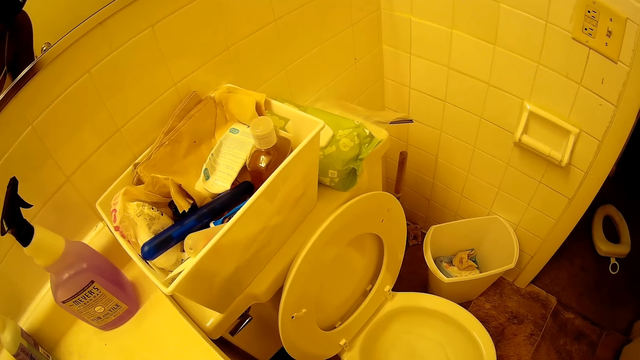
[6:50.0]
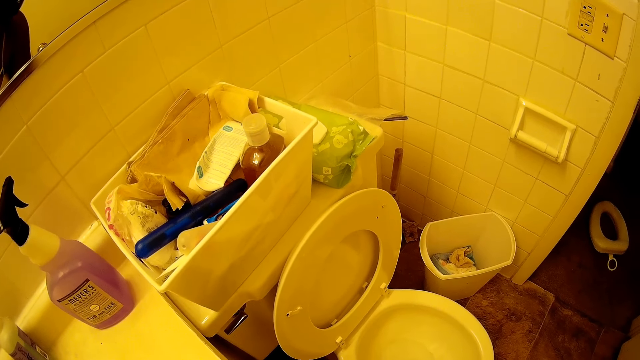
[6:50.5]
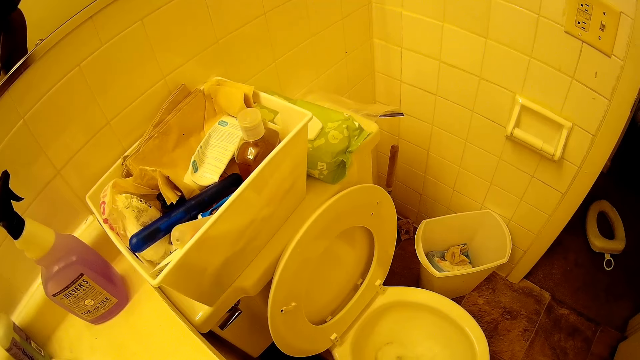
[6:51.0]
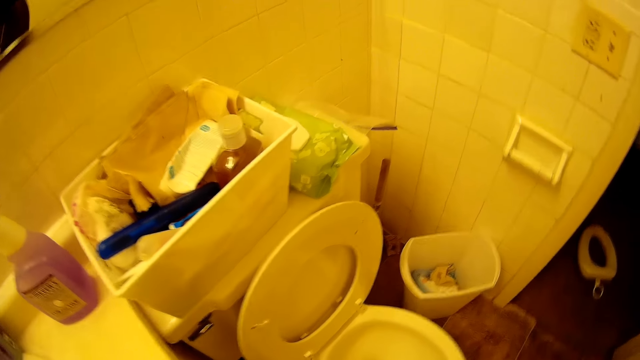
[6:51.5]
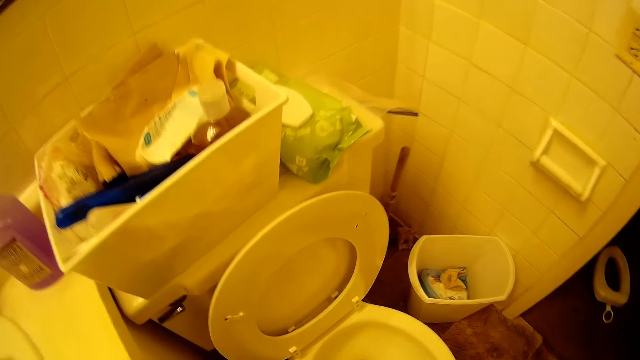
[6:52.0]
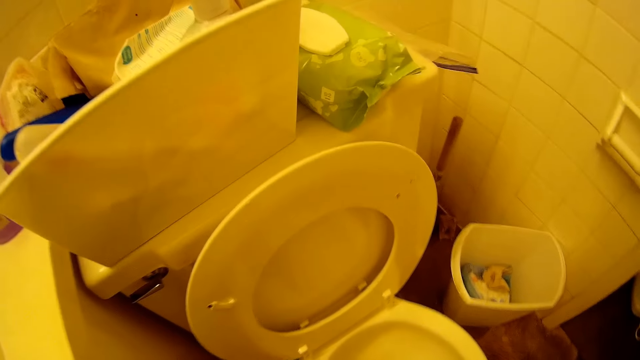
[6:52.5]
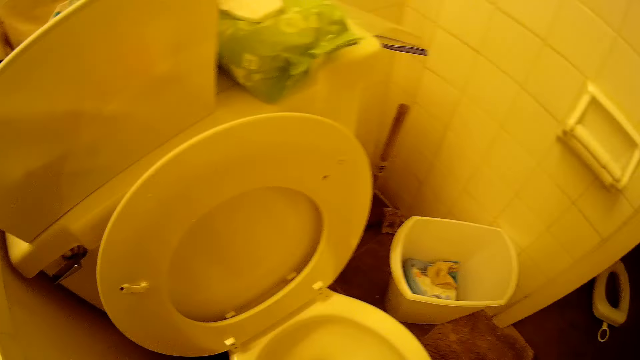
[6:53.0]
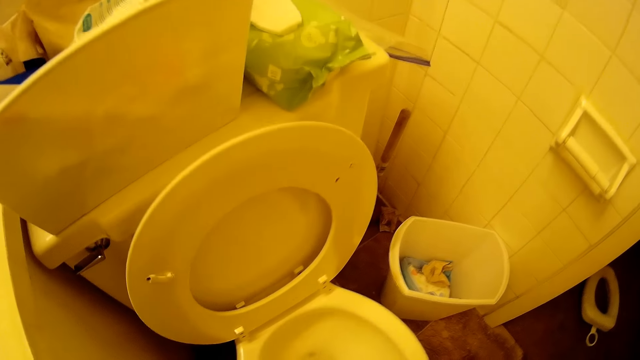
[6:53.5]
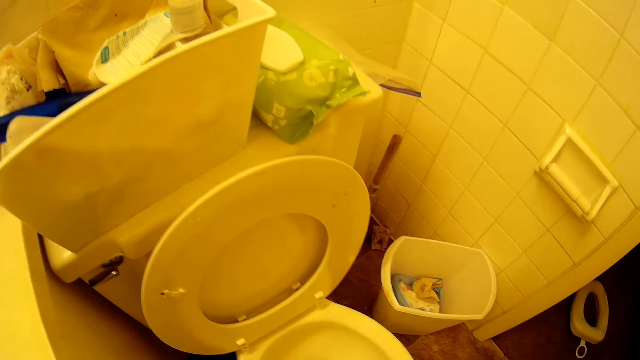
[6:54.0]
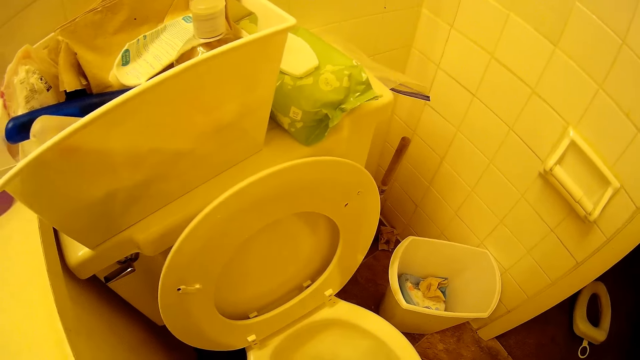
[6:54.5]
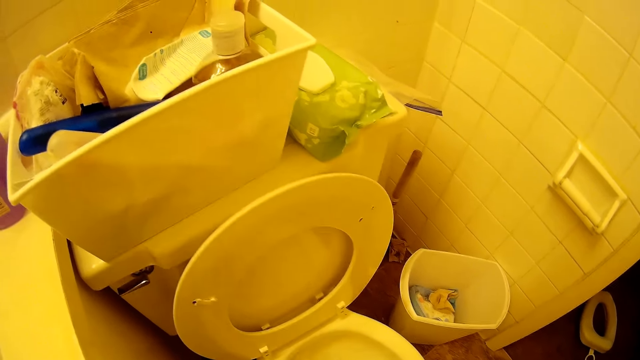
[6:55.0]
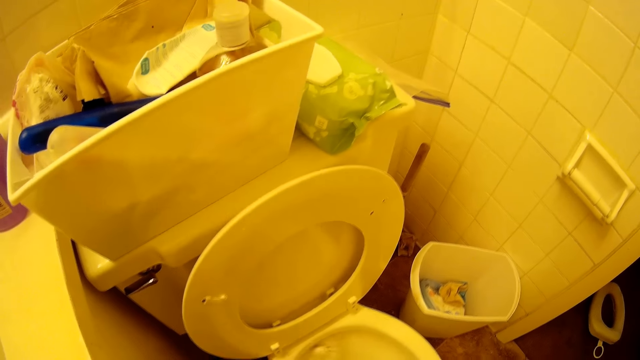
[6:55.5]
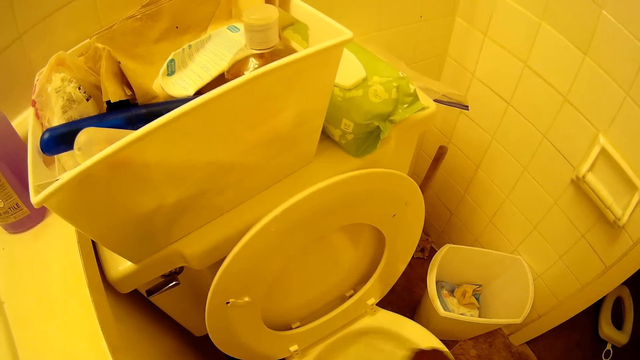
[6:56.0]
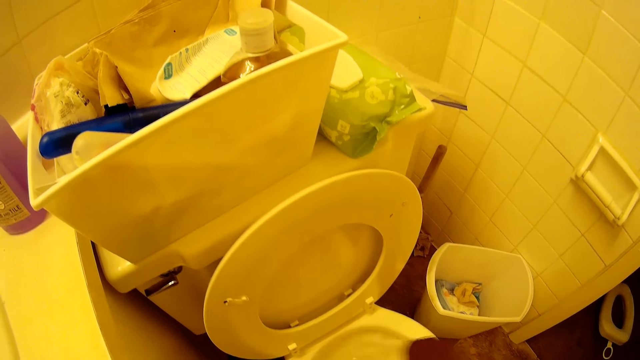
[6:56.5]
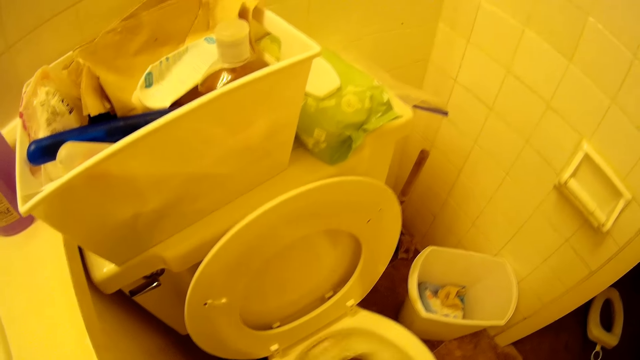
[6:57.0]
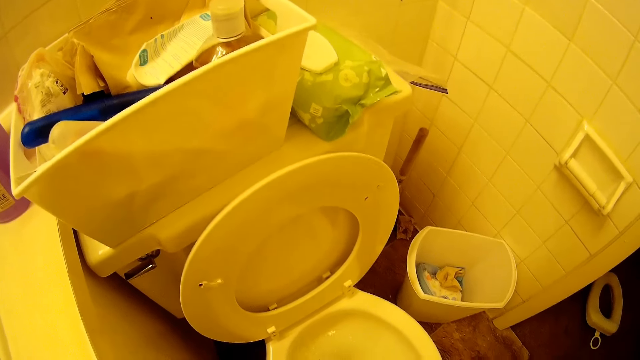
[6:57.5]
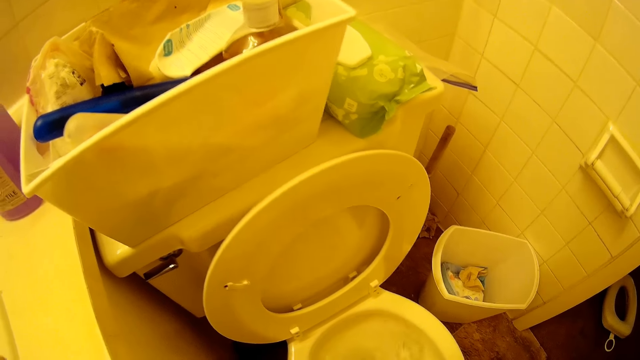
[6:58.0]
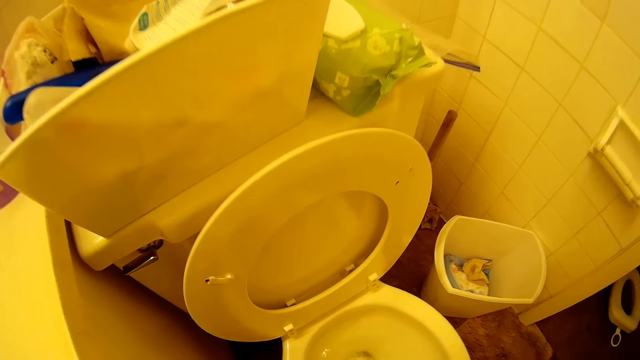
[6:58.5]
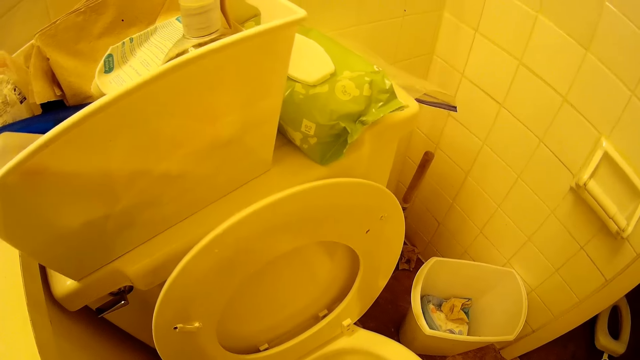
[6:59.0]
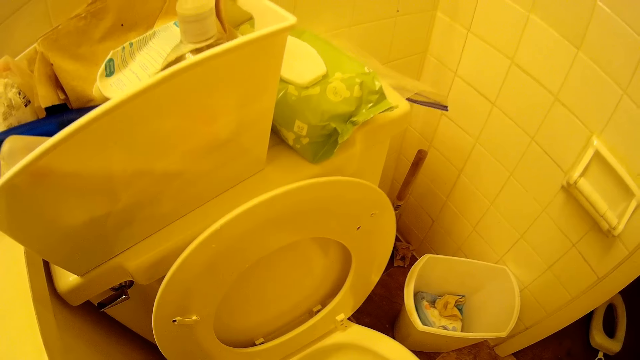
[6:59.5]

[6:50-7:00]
The camera wearer scrubs the toilet with the toilet brush in her right hand.

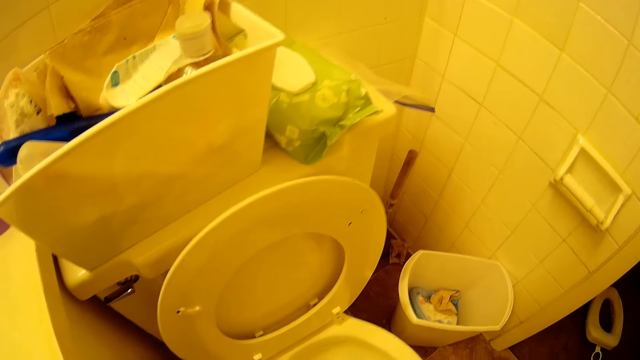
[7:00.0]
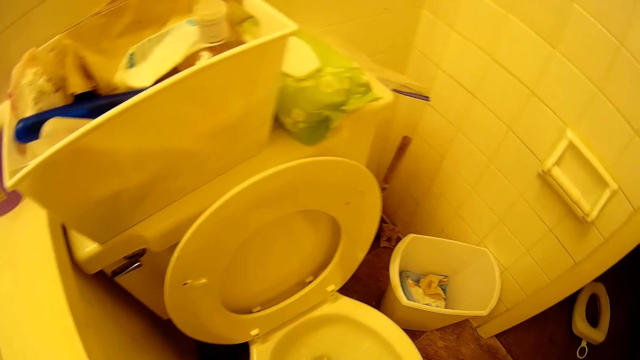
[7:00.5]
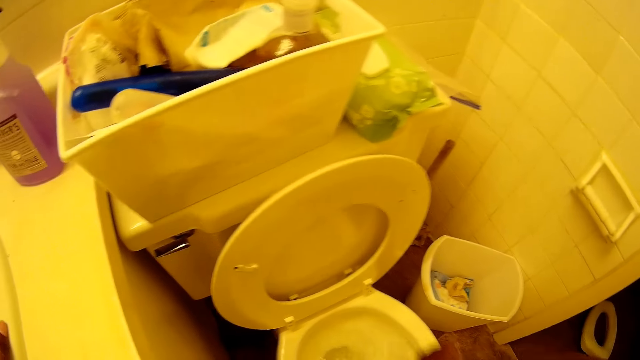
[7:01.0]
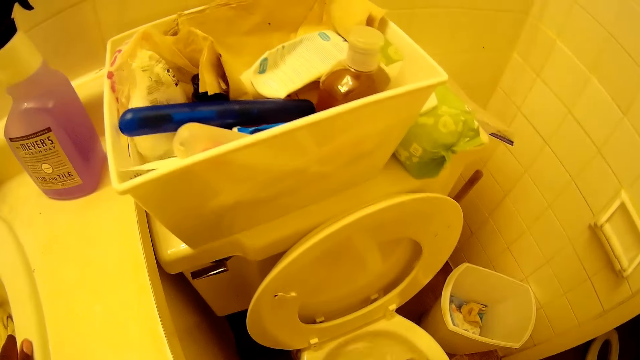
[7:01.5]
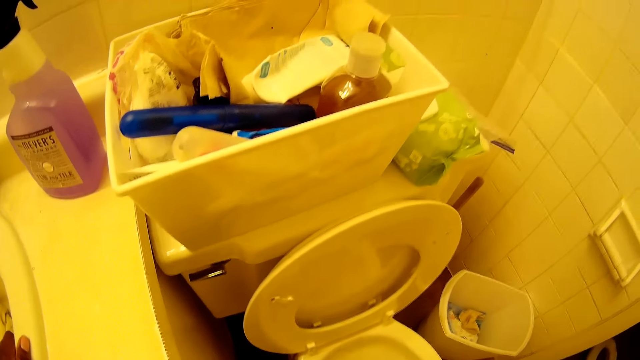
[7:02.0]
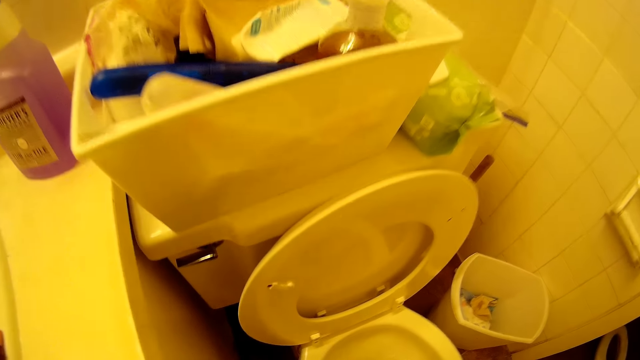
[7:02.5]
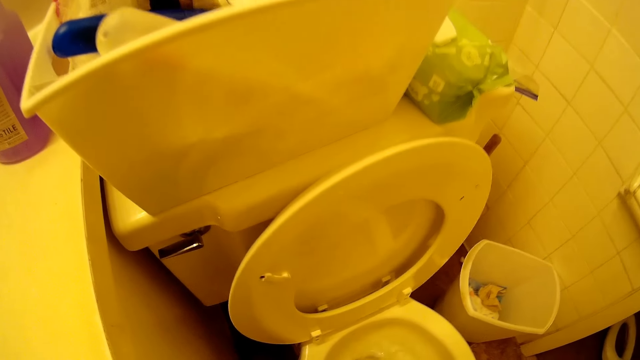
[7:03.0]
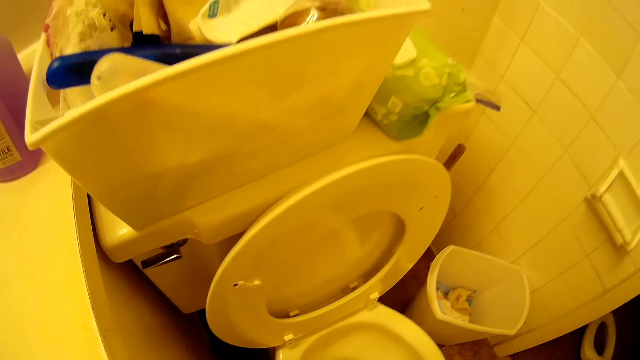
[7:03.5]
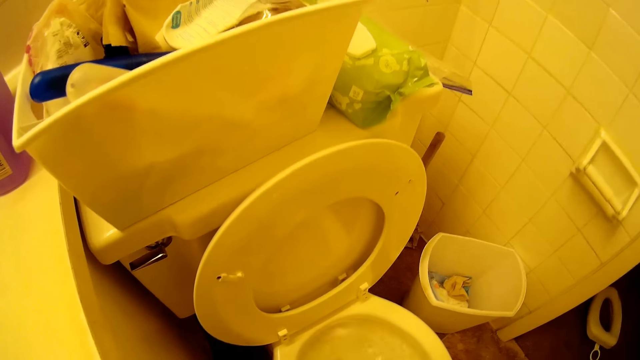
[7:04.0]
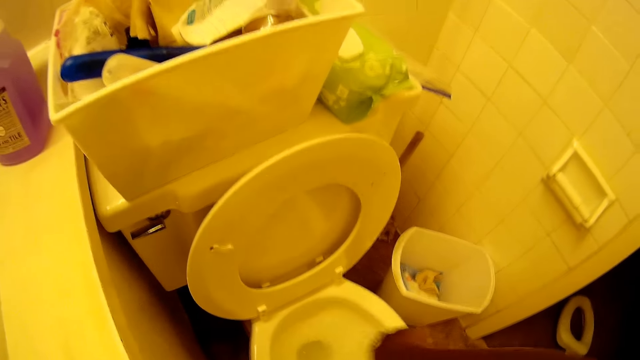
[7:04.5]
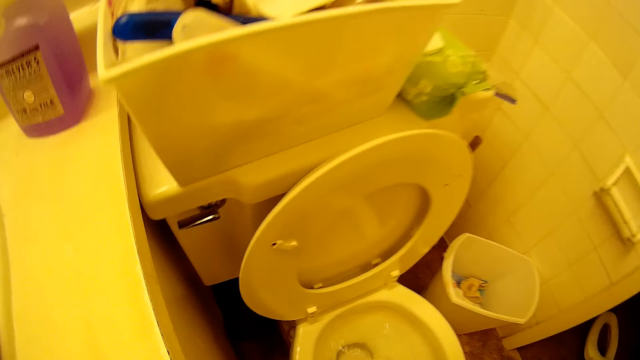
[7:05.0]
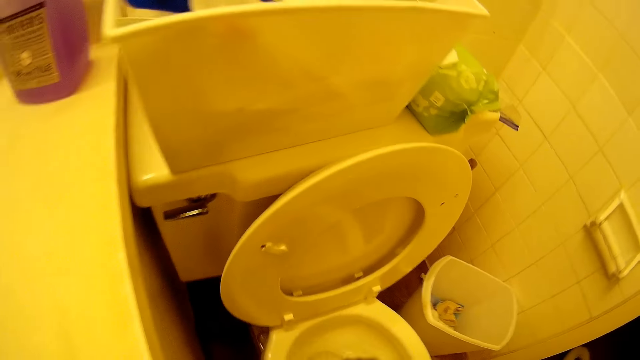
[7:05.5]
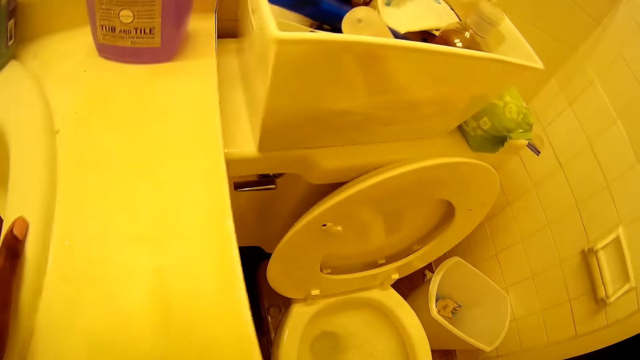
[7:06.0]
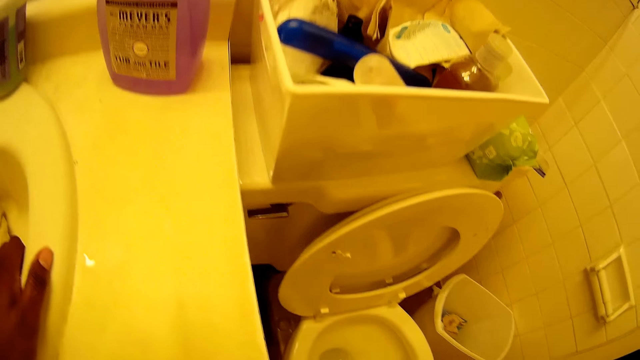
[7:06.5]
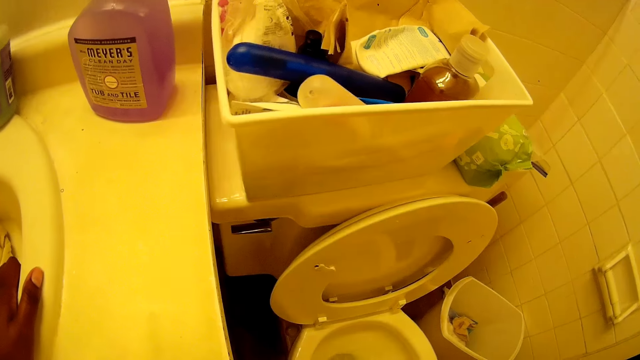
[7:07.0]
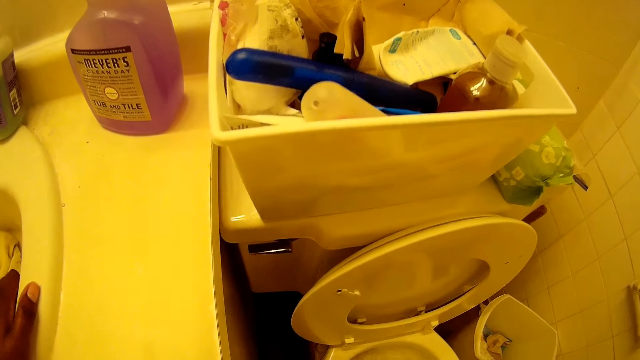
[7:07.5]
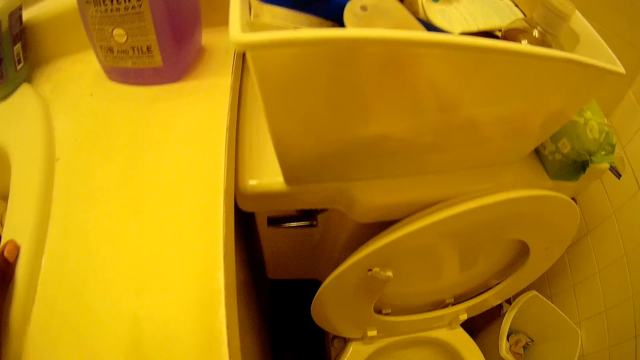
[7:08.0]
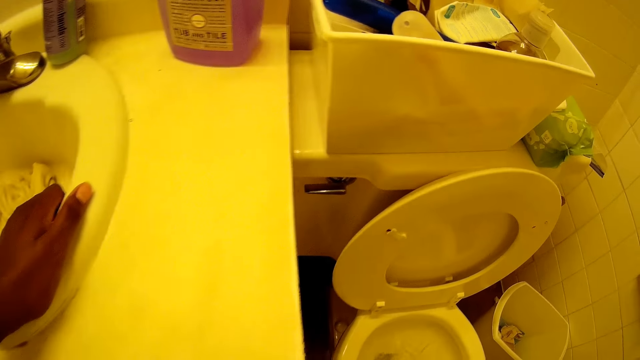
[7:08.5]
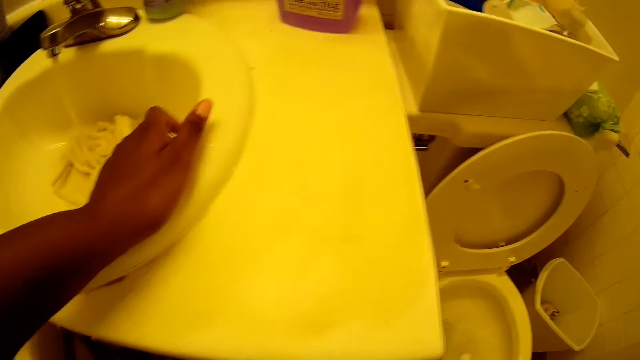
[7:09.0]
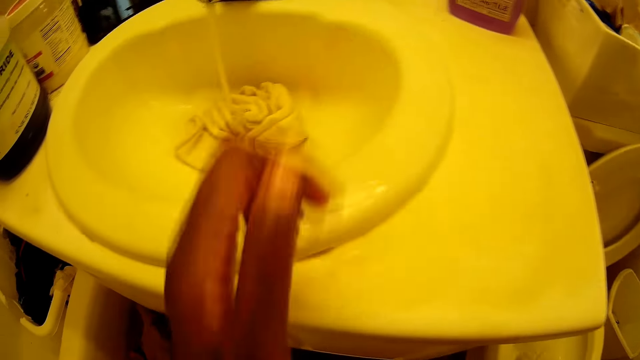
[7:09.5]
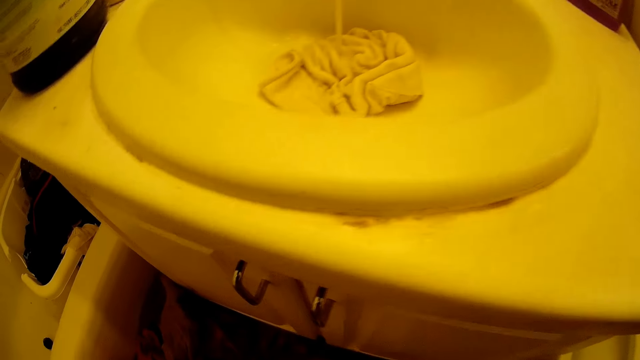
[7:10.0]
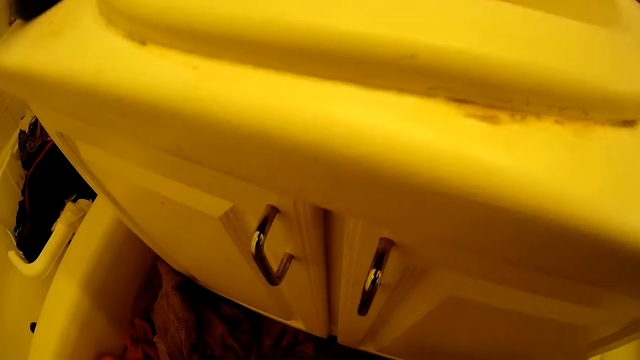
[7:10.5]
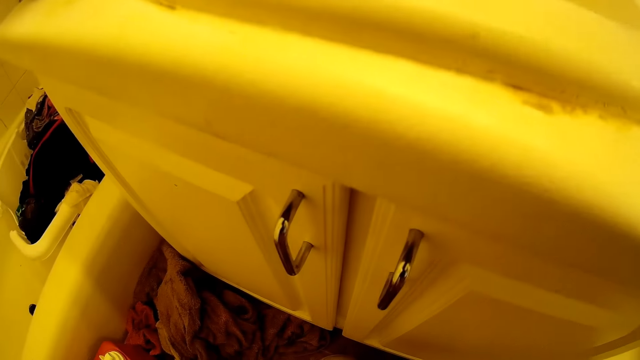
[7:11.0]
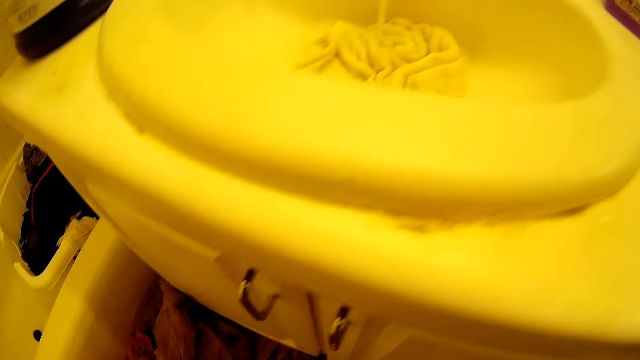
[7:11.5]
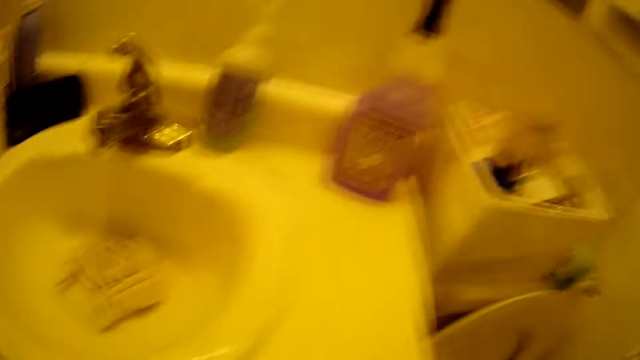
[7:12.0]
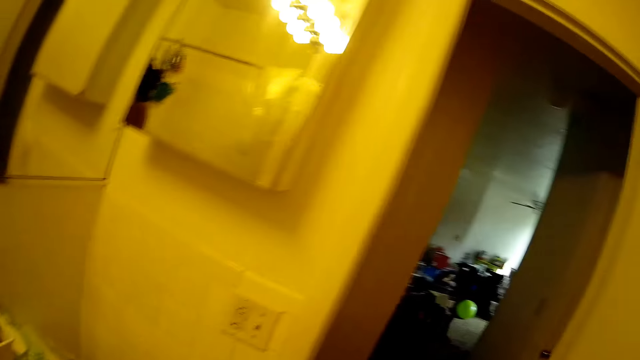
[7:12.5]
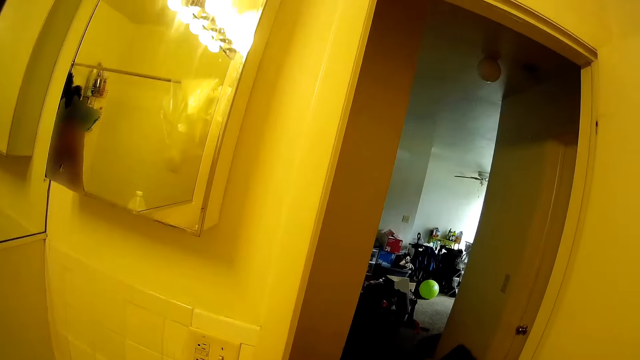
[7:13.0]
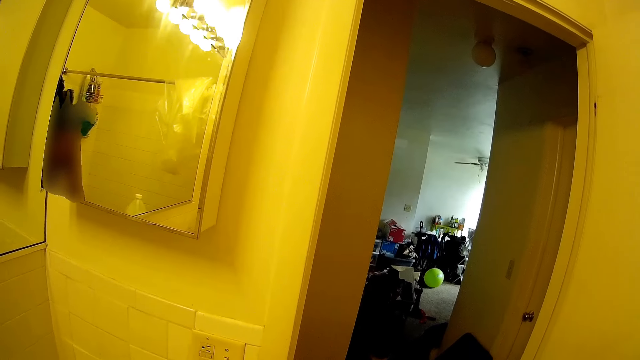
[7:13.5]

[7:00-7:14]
The camera wearer looks at the rectangular box on the flush tank. They wash the toilet bowl using the toilet brush. They hold the sink side with the left hand. They look at the water from the tap. They look at the cabinet doors. They look at the water from the tap. They look through the open door.
